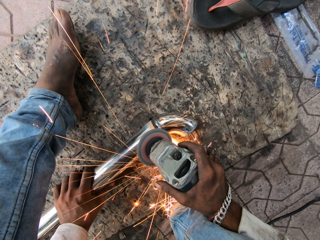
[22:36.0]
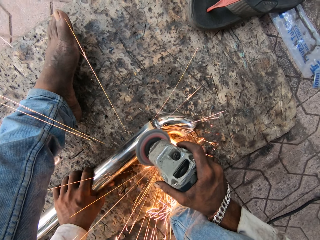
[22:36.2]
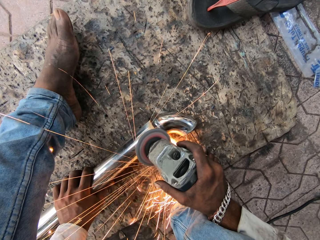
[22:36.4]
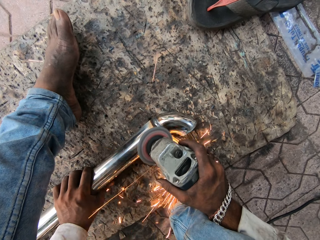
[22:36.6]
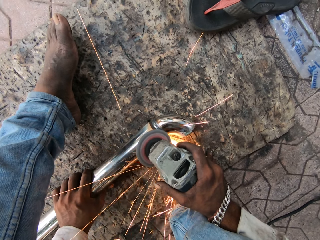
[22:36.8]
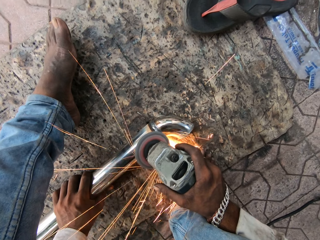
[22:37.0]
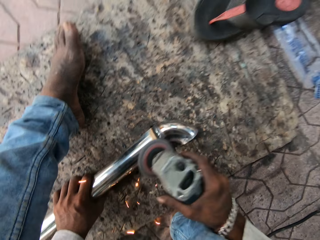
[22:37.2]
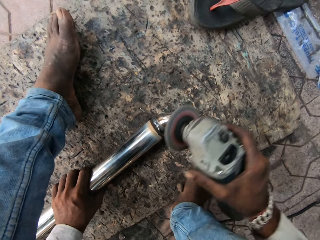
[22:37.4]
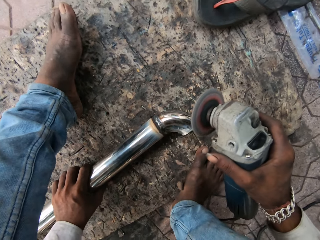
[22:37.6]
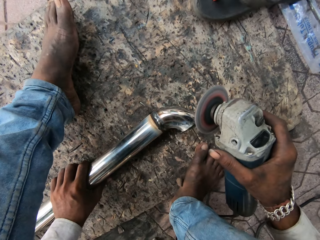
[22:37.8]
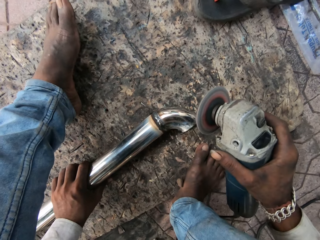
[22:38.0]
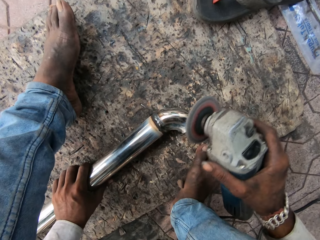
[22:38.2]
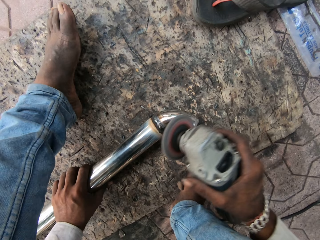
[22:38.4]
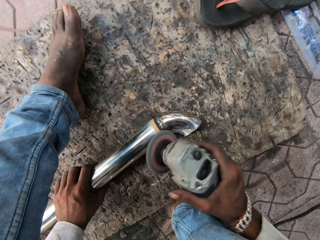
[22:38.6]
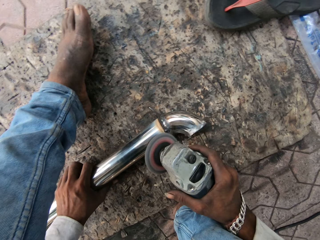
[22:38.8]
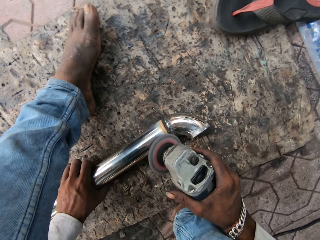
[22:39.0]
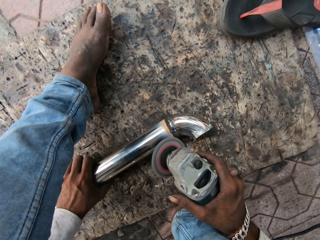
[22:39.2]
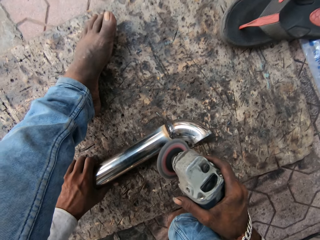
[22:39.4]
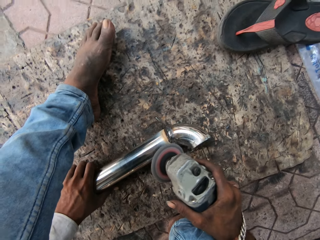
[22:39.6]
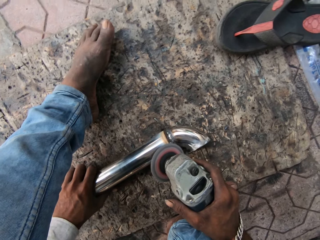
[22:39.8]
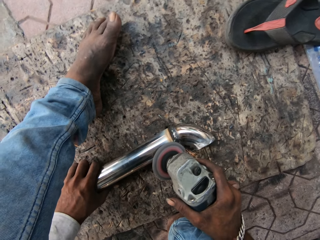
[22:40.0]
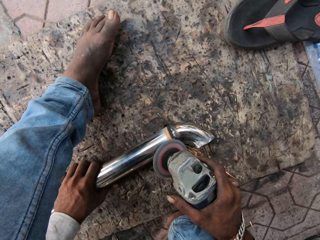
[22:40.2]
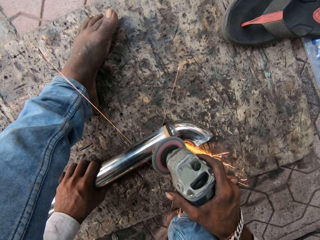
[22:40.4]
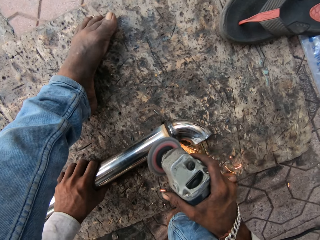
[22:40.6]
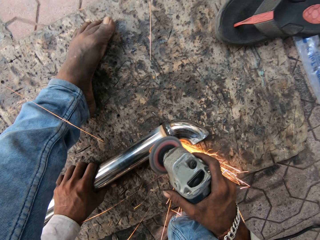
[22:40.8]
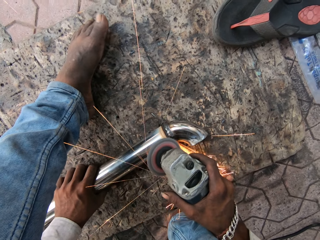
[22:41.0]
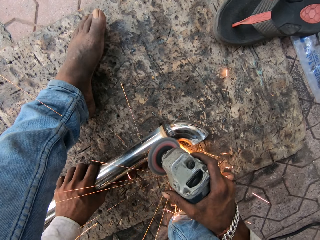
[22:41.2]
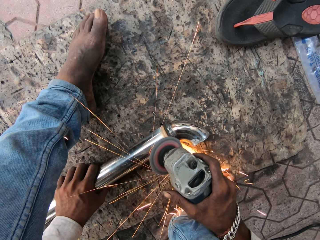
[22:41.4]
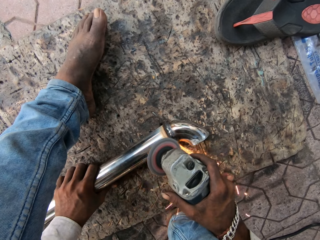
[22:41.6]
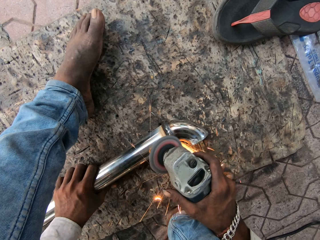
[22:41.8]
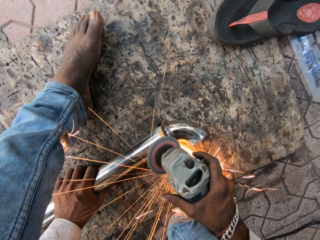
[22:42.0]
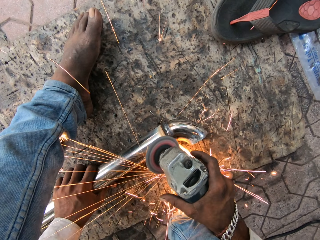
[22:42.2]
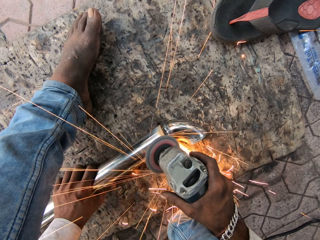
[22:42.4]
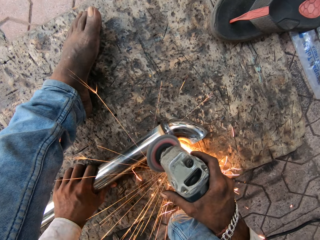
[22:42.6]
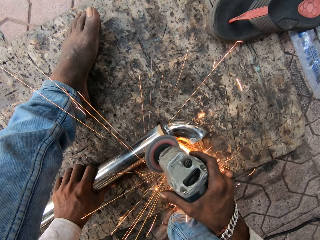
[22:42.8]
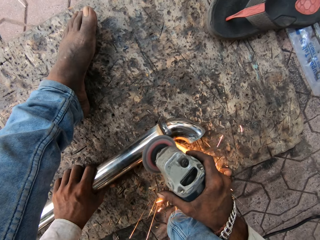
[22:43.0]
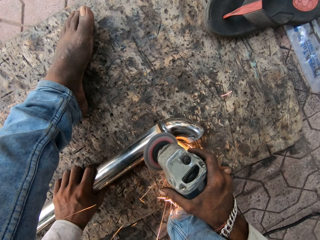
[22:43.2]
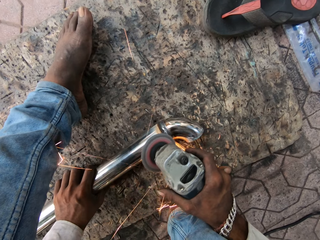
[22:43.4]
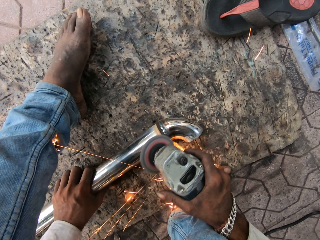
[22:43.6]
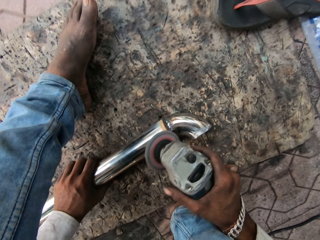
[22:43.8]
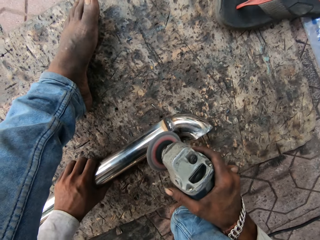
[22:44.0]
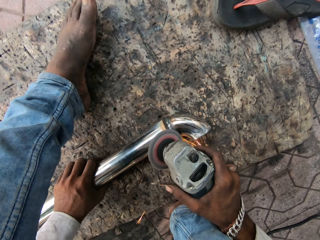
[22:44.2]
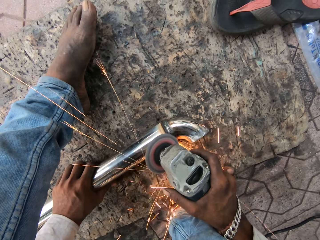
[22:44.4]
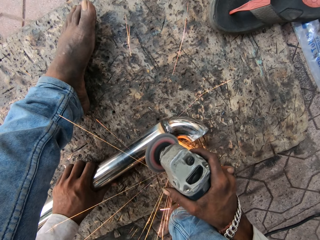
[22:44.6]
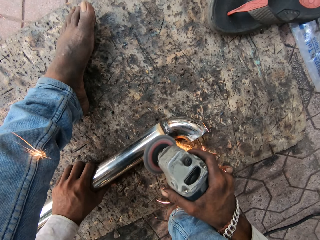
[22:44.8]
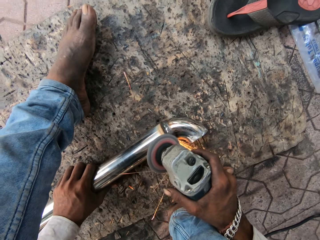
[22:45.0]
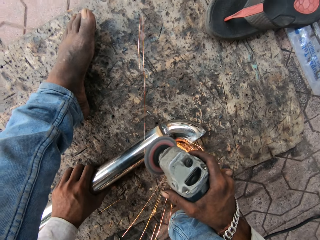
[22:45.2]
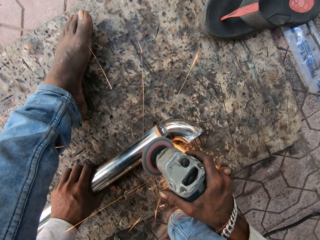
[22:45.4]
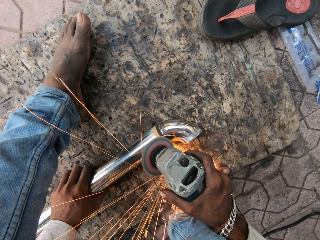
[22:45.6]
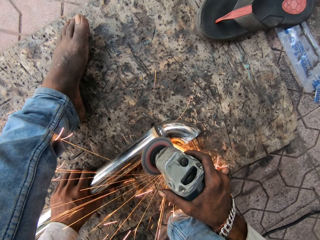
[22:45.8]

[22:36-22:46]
The camera wearer moves the grinder up, moves the grinder on the metal and grinds the metal.

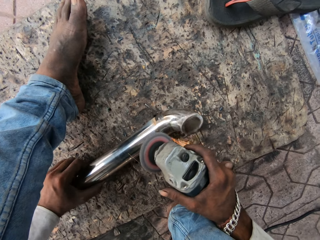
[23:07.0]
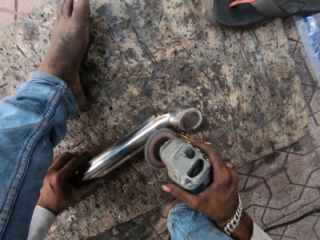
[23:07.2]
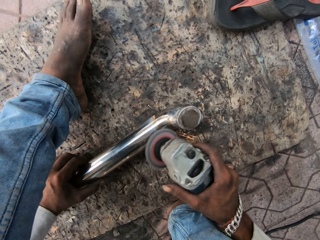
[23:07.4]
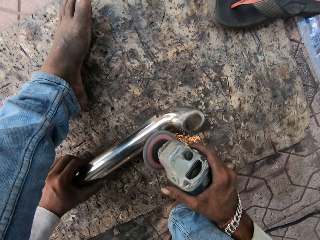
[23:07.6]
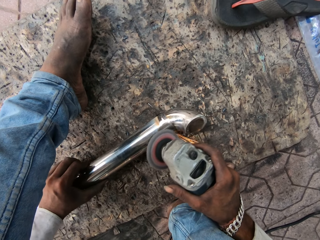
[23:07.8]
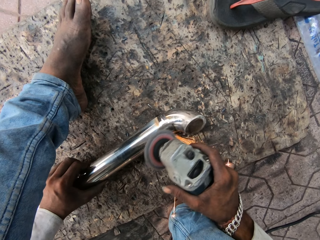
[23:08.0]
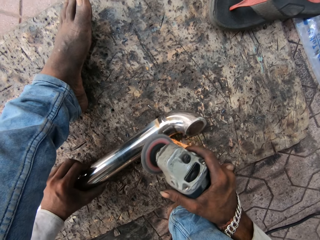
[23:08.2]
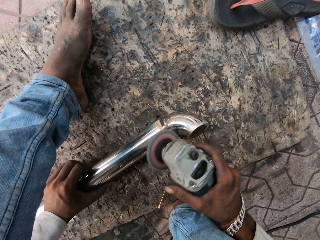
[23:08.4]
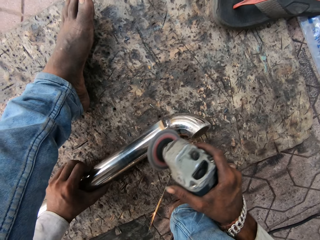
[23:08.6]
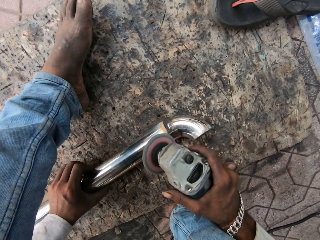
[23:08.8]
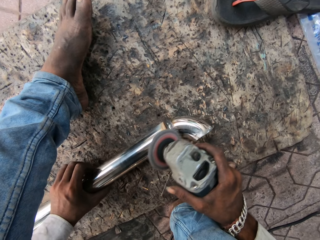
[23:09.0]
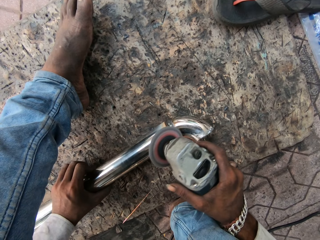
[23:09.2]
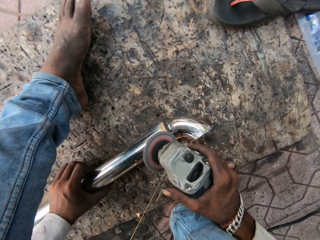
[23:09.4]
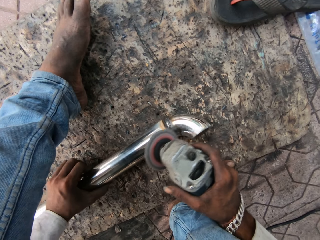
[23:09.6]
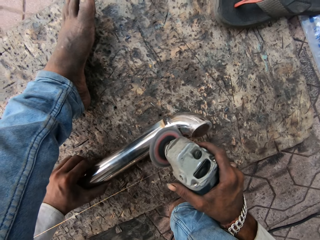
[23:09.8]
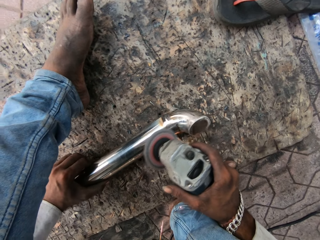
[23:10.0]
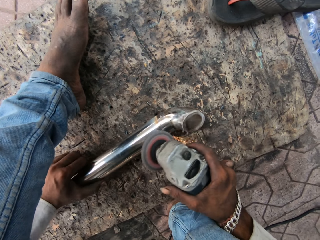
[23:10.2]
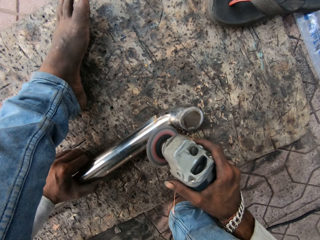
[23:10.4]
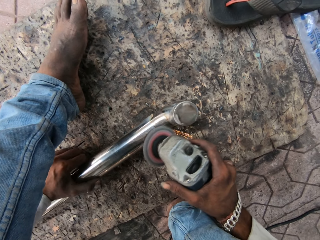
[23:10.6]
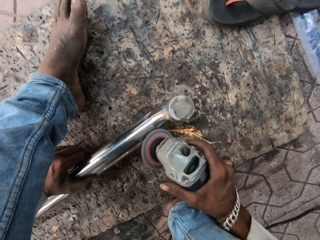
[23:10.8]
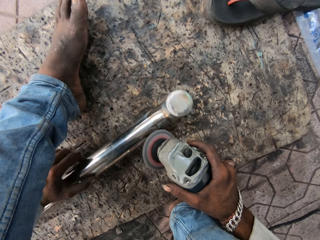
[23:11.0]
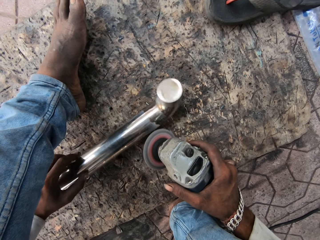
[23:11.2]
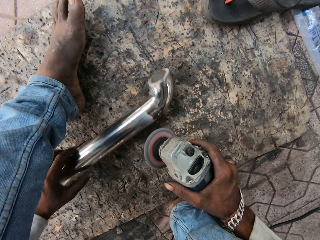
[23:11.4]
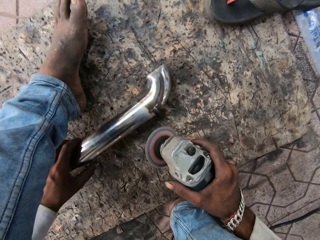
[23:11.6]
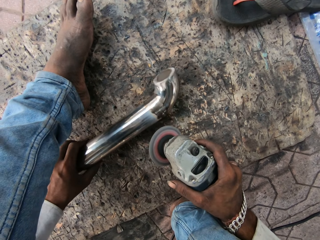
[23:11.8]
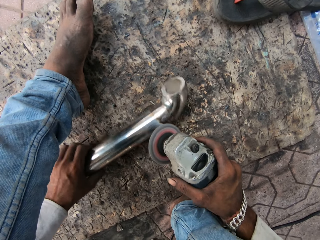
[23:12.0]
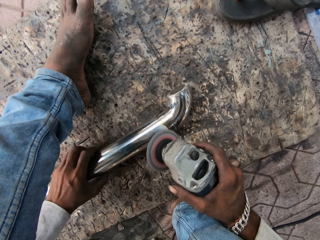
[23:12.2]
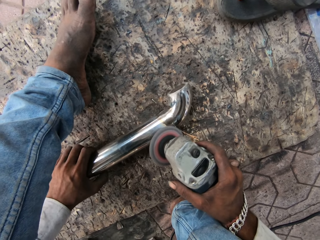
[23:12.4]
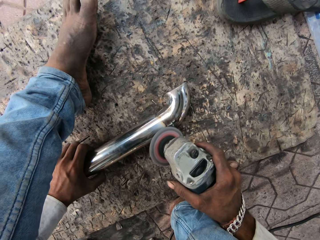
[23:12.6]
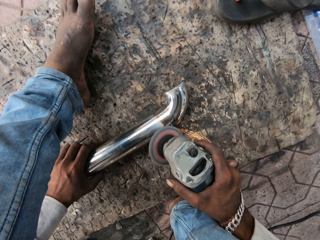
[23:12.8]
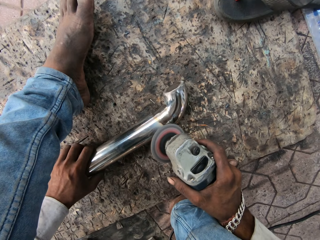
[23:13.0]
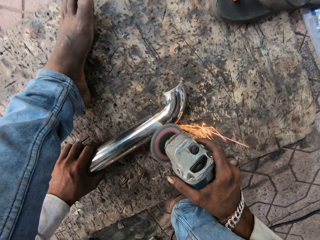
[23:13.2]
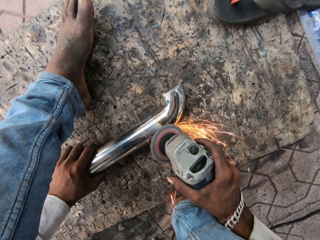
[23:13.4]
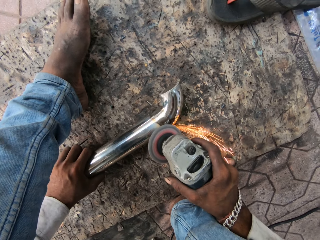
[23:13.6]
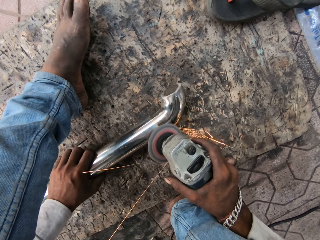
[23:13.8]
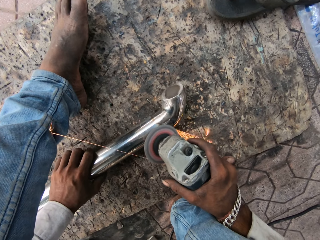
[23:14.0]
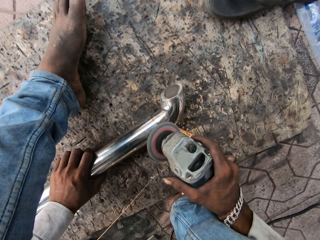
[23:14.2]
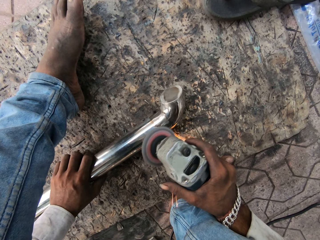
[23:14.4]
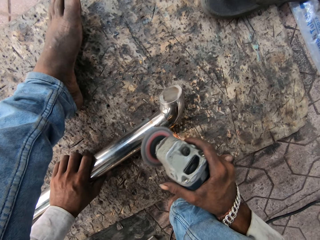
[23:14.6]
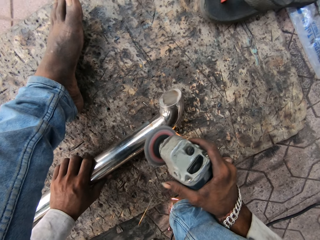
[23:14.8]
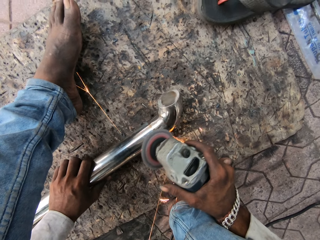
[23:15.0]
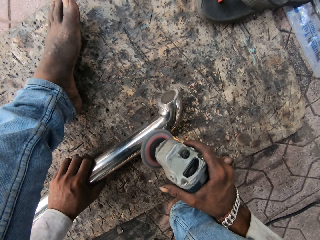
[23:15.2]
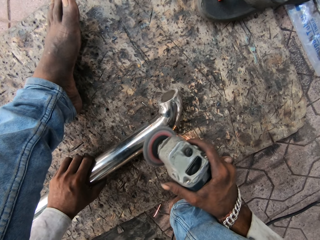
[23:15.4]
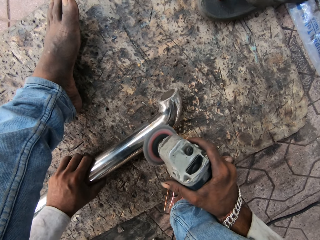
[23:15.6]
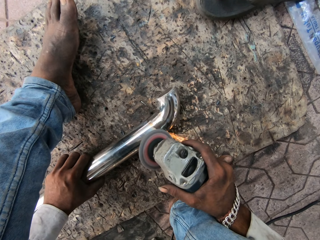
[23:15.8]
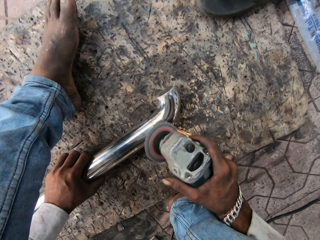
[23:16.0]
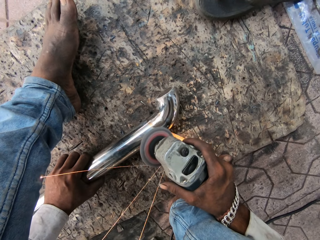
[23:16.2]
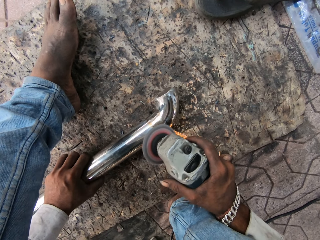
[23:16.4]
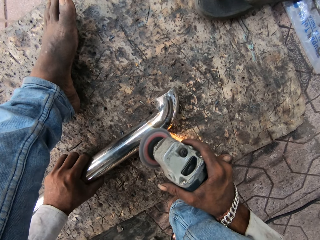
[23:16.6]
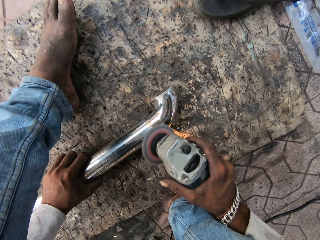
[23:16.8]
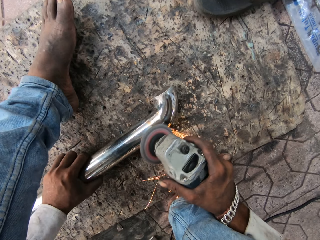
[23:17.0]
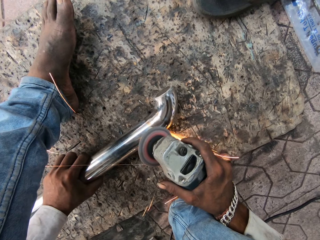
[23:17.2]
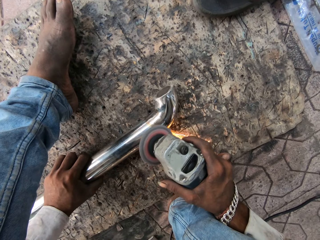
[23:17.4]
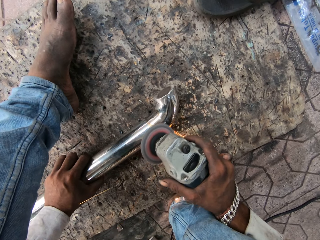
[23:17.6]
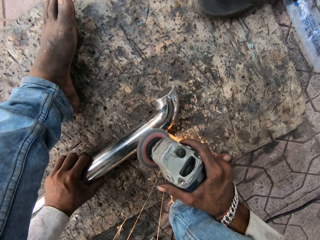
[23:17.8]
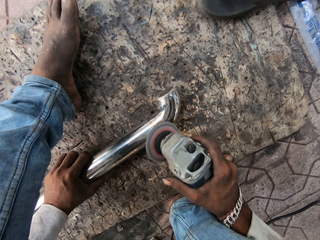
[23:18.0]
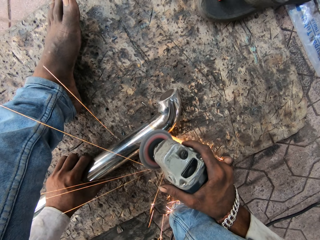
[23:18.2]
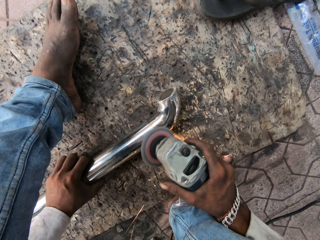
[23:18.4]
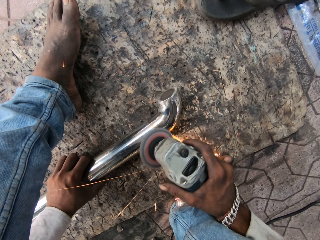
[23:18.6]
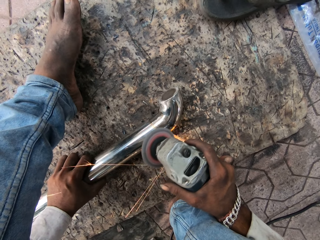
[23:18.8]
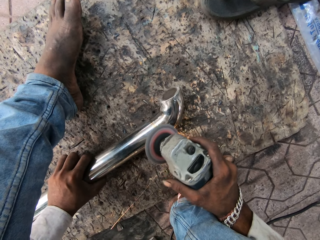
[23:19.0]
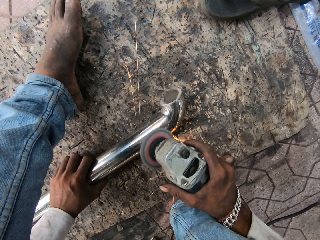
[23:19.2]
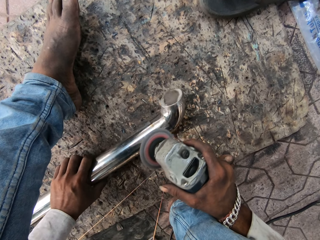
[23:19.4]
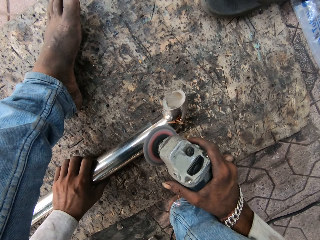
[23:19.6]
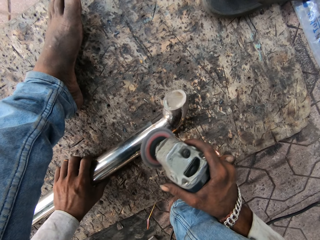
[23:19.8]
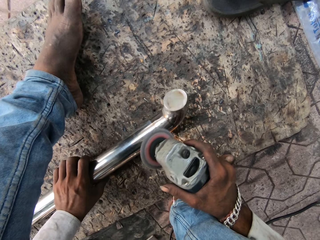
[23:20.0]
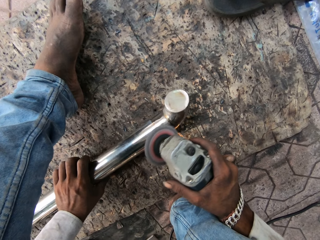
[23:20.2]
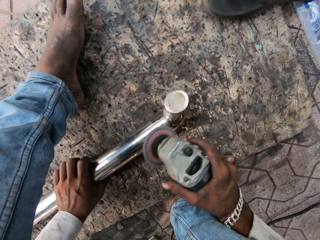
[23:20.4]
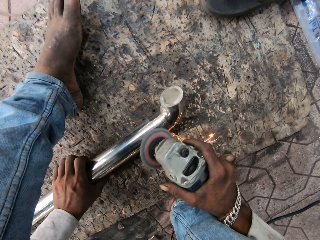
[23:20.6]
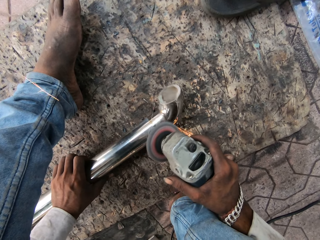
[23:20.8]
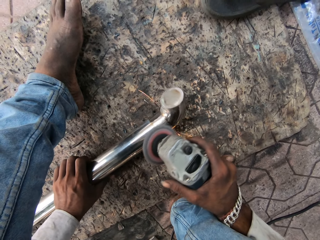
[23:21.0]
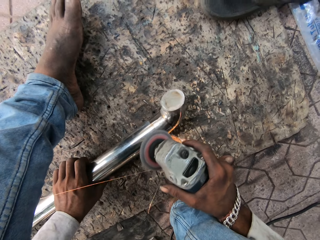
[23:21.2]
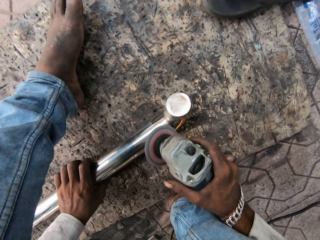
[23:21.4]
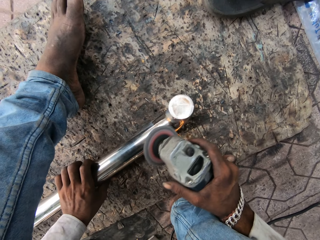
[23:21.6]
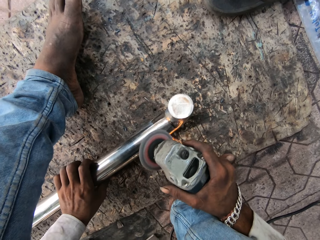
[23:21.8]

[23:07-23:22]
The camera wearer polishes the stainless steel baluster with the angle grinder. They adjust the position of the stainless steel baluster and flip the metal bar. They polish the stainless steel baluster with the angle grinder.
